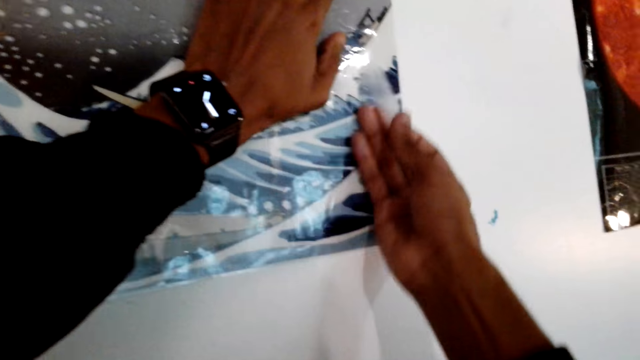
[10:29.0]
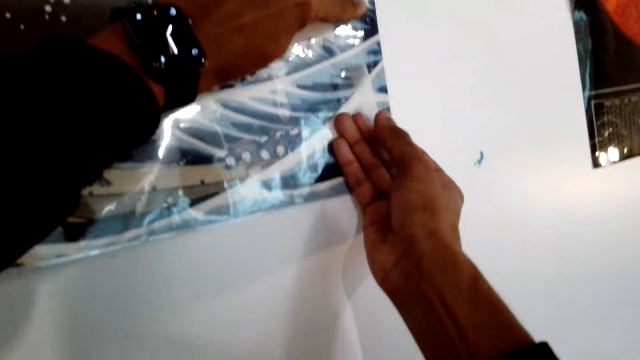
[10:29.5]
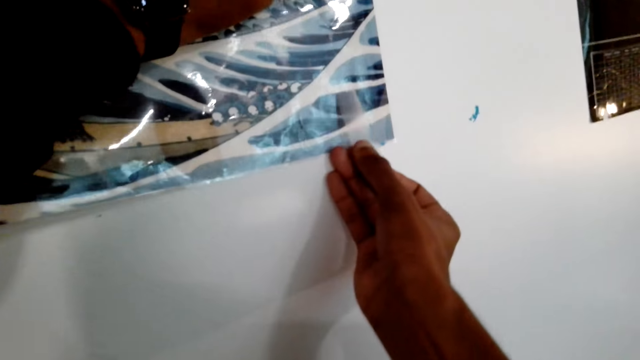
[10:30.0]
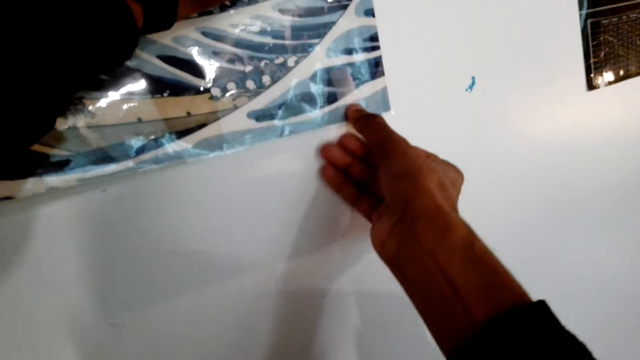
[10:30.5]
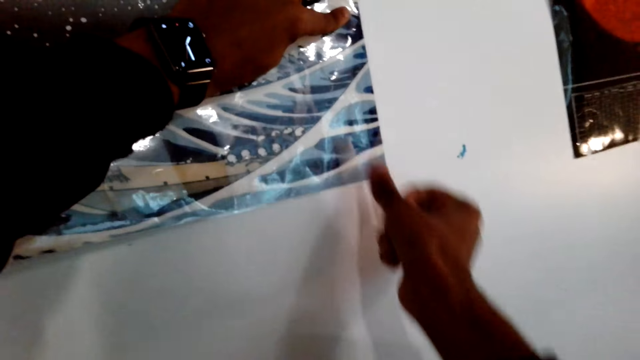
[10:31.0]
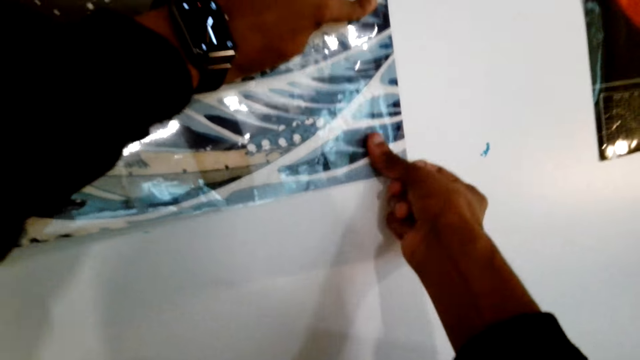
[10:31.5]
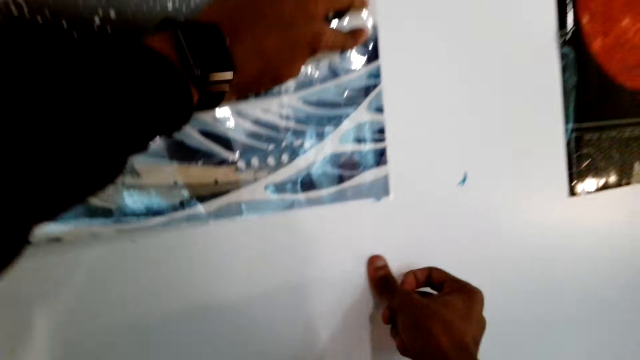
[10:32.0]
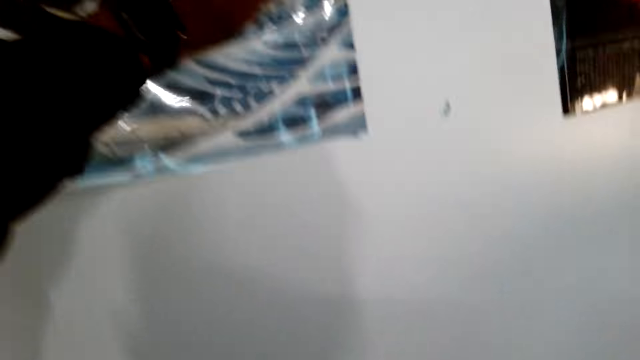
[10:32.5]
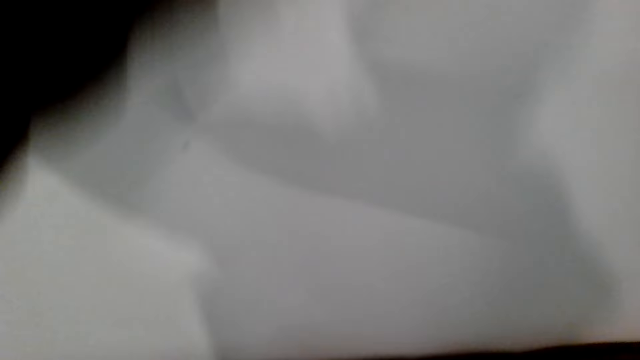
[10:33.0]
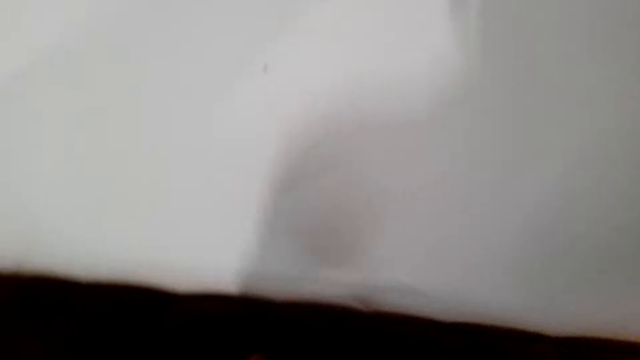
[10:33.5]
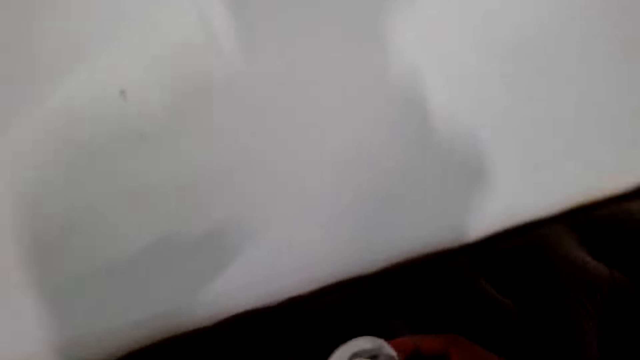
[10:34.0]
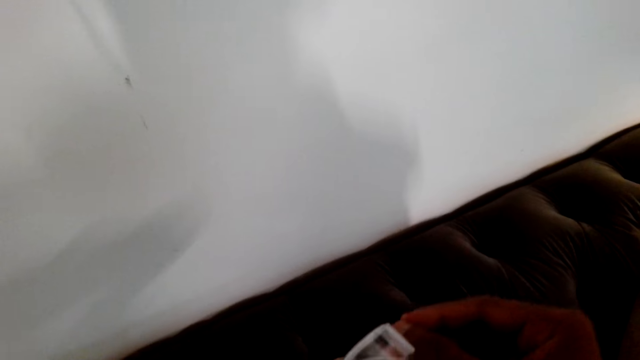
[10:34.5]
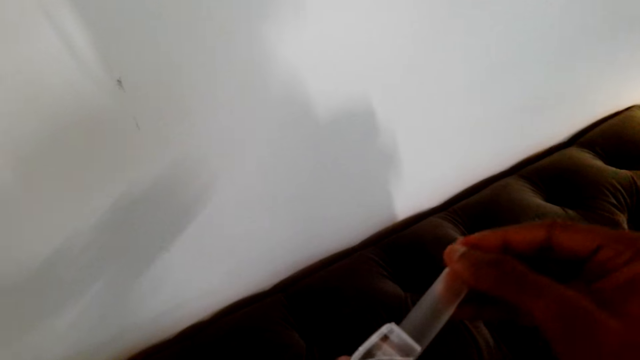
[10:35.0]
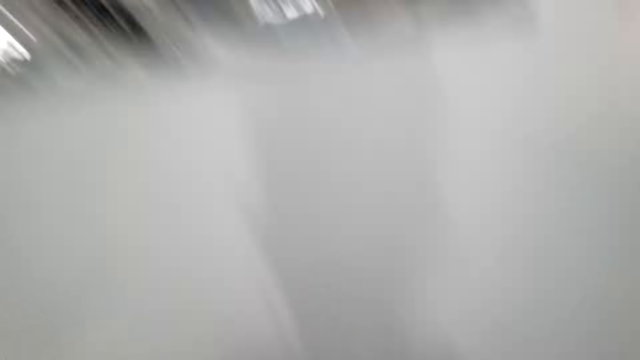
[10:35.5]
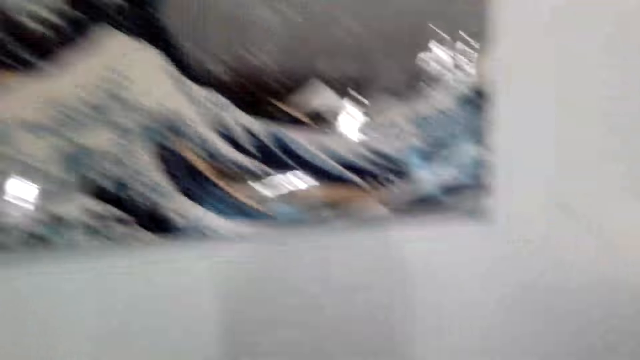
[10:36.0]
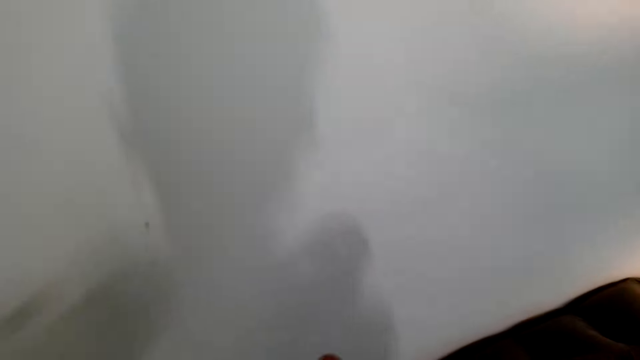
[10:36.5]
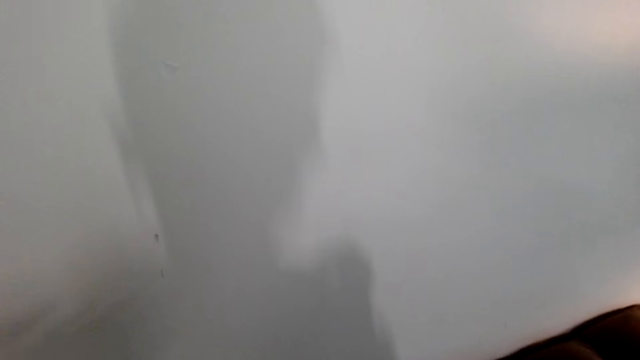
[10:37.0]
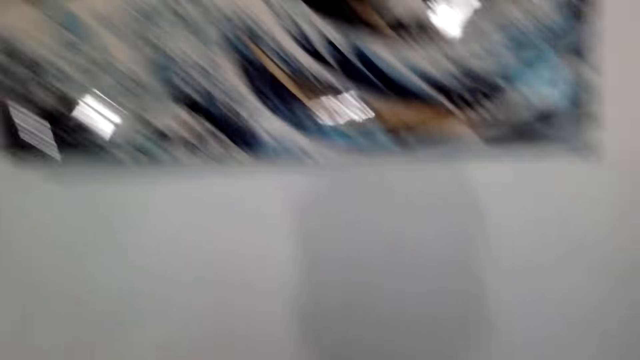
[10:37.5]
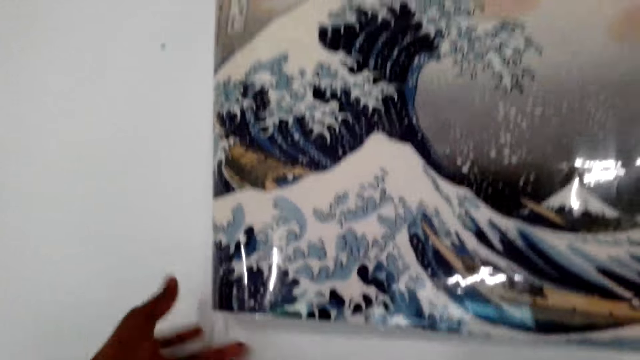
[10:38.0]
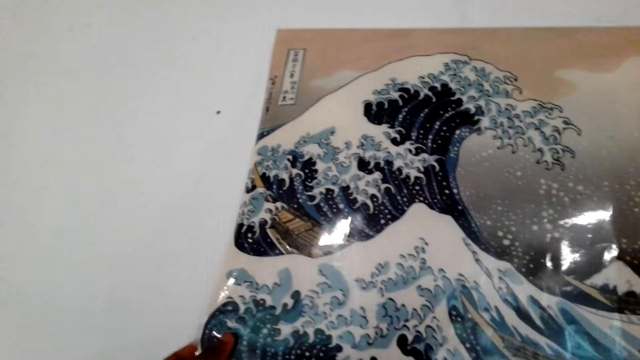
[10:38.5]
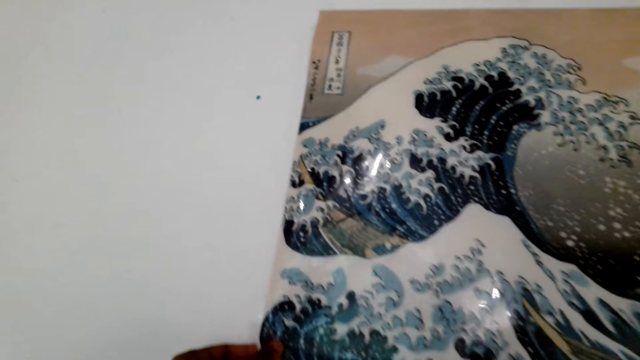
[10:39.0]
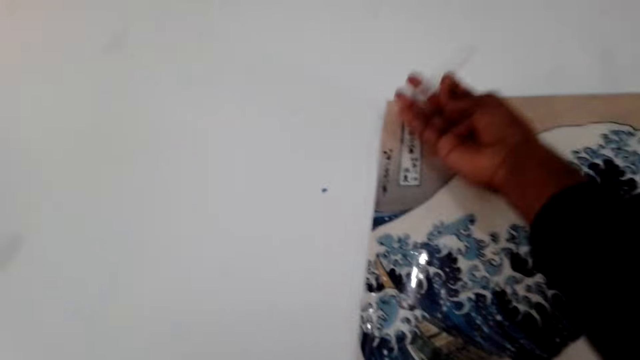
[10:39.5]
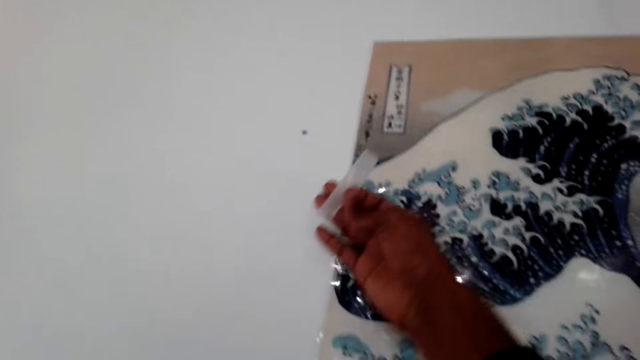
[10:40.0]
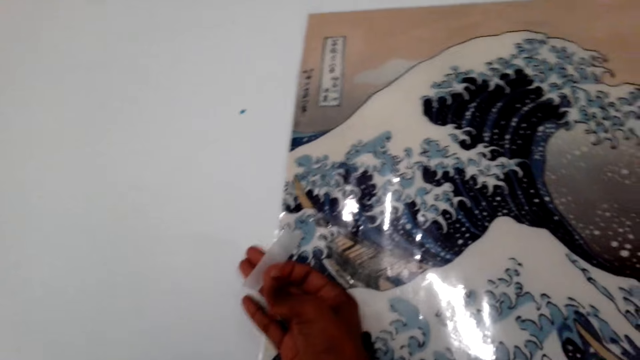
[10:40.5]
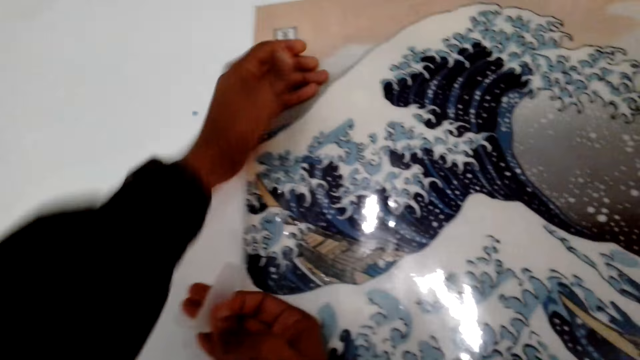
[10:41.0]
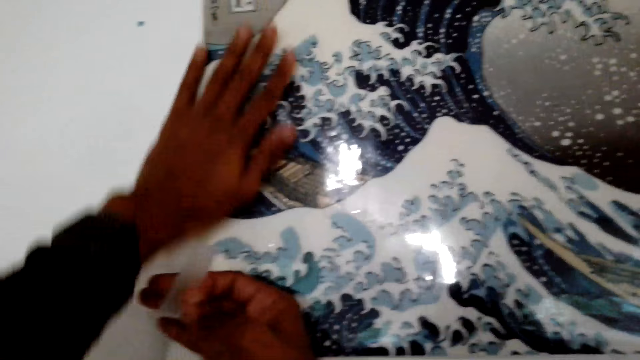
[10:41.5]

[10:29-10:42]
The camera wearer sticks the poster on the wall with the mounting tape. They unwind the tape. They cut the mounting tape. They straighten the poster on the wall.

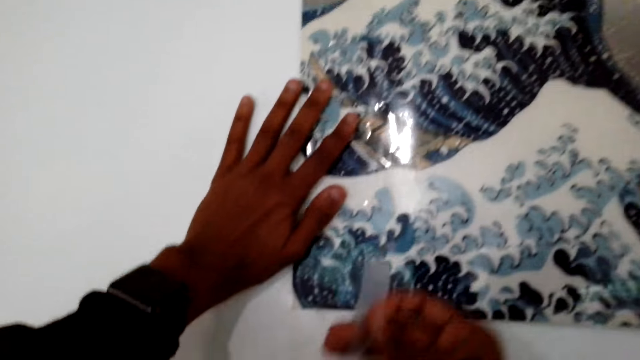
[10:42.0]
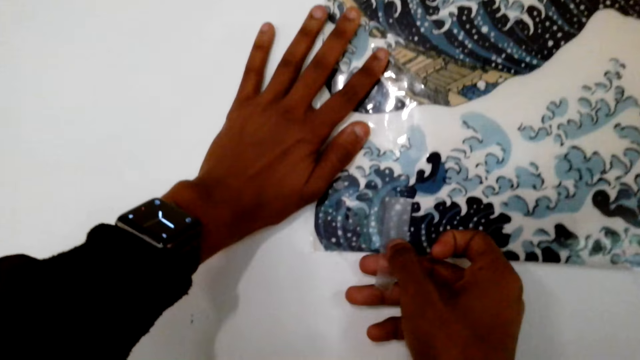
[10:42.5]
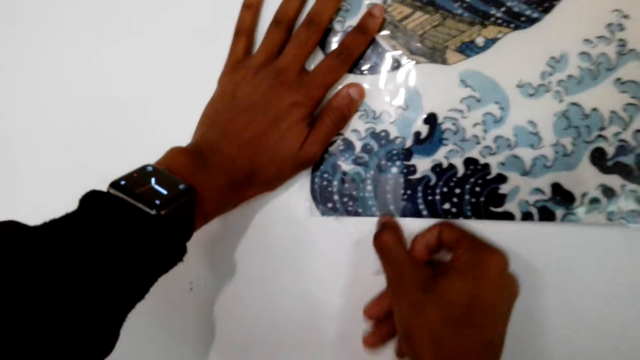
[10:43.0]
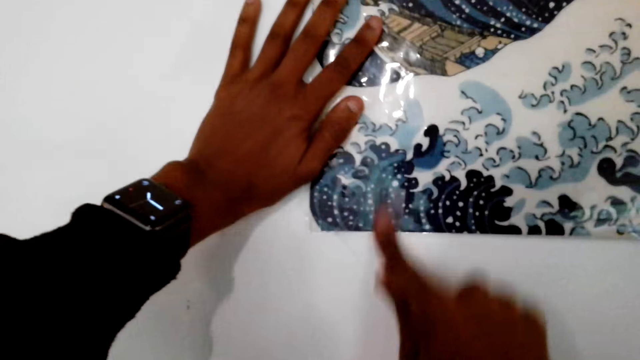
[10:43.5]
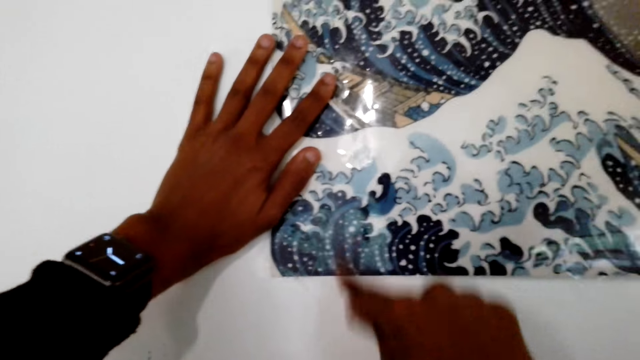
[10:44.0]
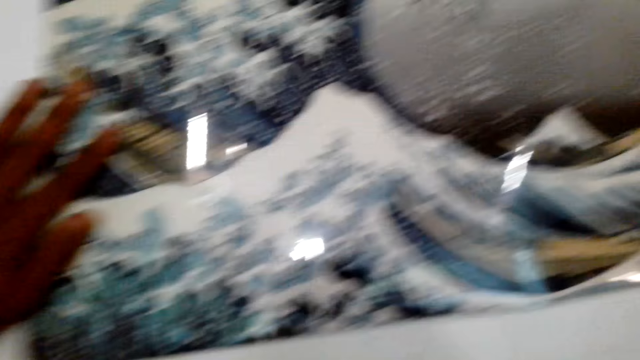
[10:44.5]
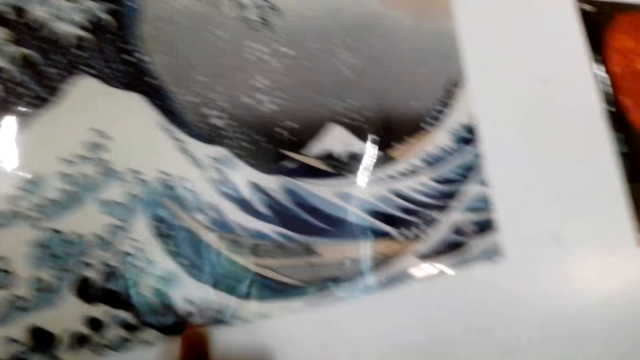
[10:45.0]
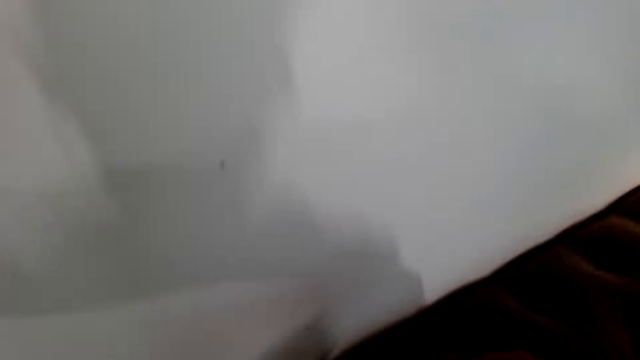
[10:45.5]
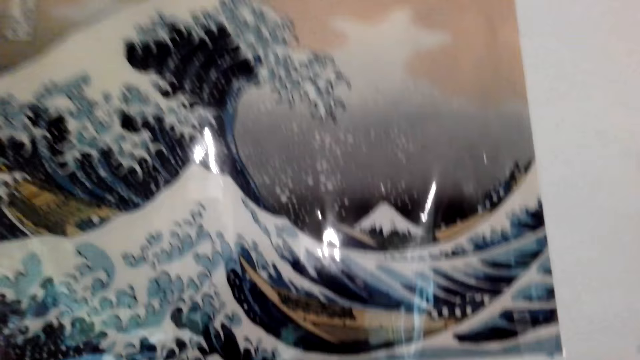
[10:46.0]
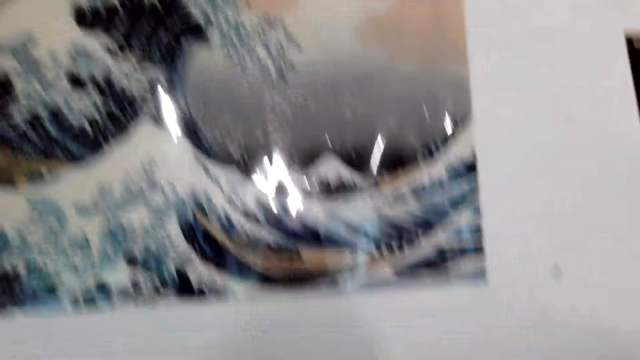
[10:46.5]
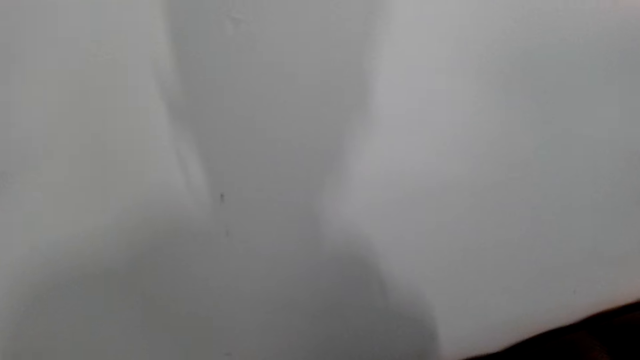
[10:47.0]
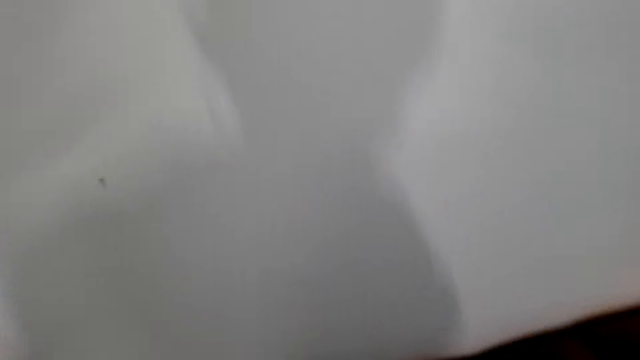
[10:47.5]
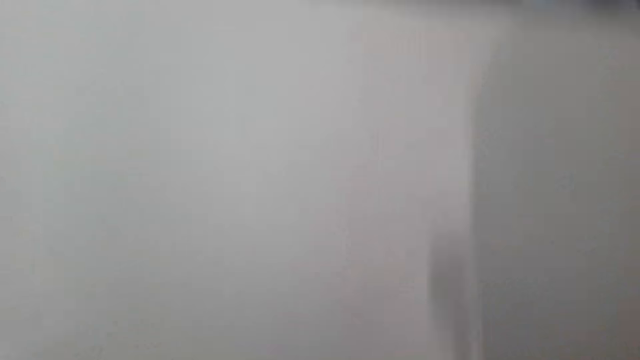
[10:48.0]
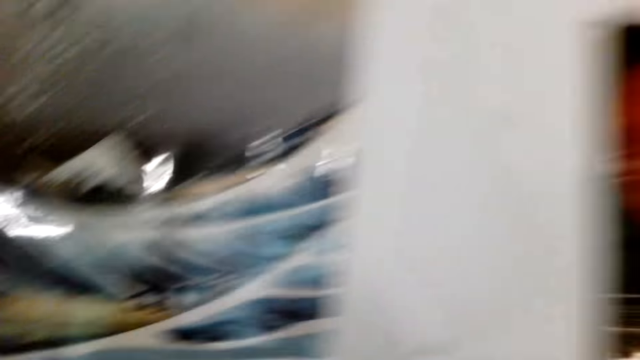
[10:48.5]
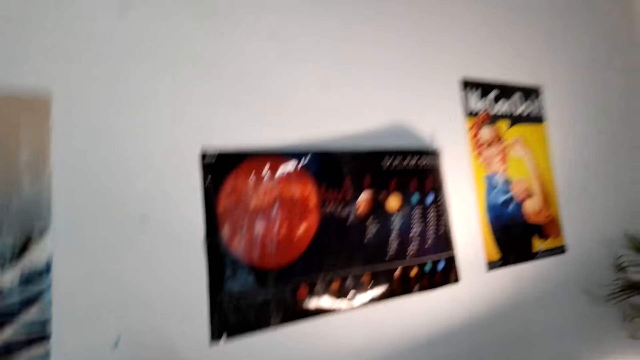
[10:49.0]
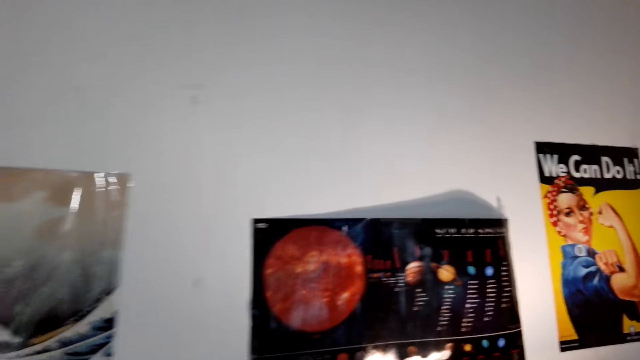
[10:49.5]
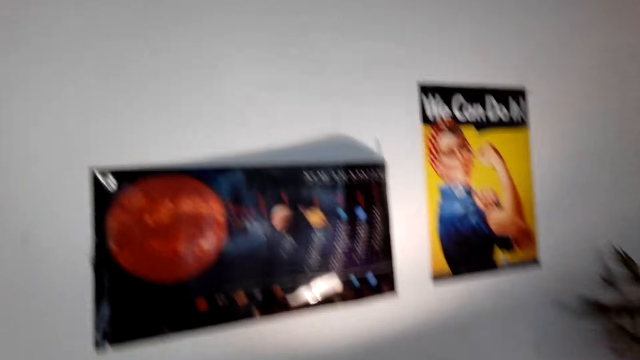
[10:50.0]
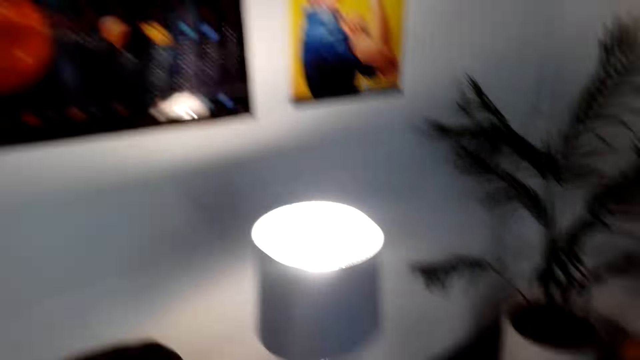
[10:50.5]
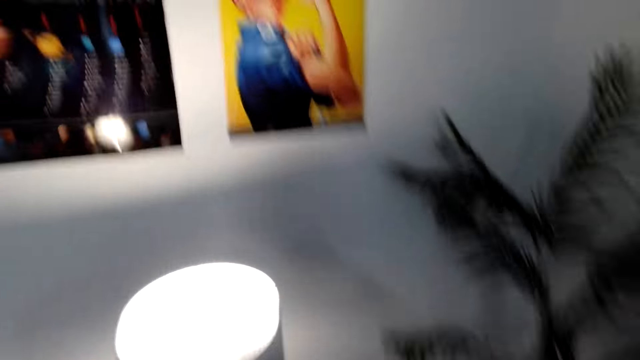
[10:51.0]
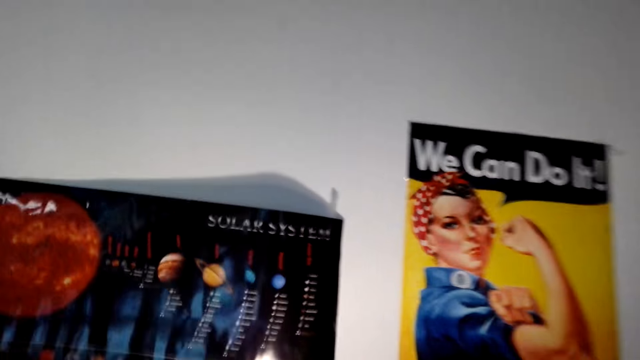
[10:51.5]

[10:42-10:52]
The camera wearer sticks the poster on the wall with the mounting tape. They move in the room.
